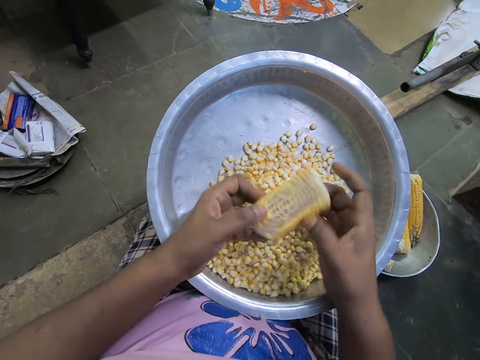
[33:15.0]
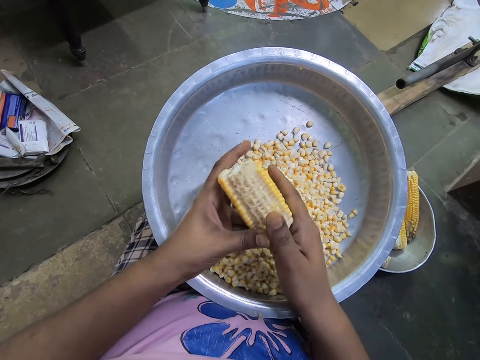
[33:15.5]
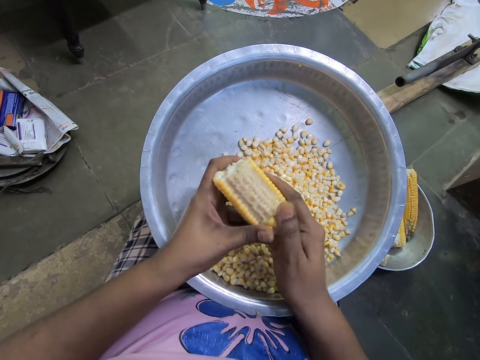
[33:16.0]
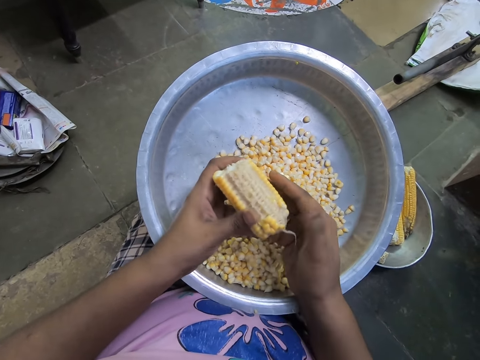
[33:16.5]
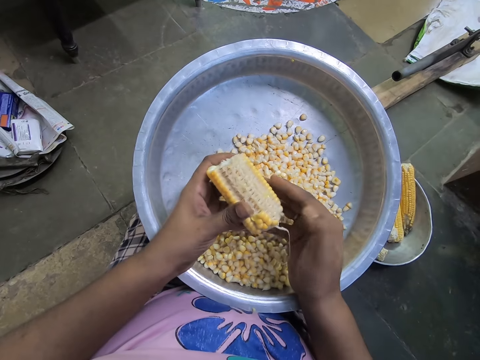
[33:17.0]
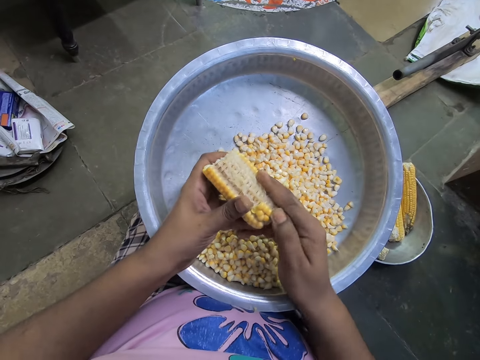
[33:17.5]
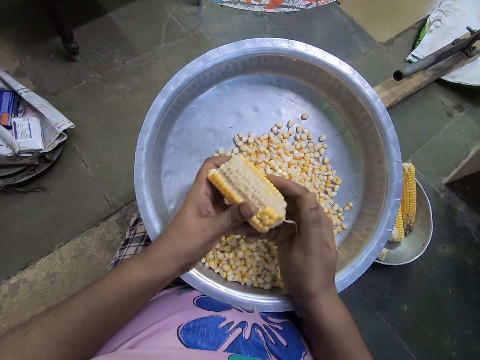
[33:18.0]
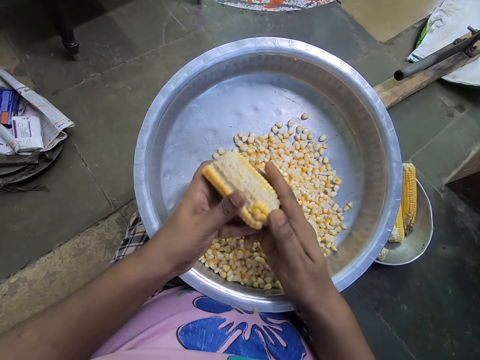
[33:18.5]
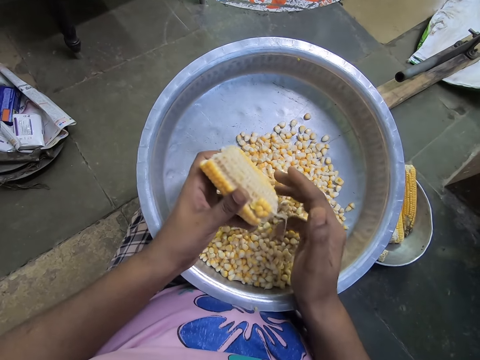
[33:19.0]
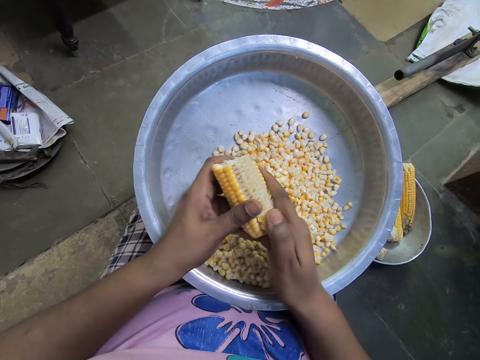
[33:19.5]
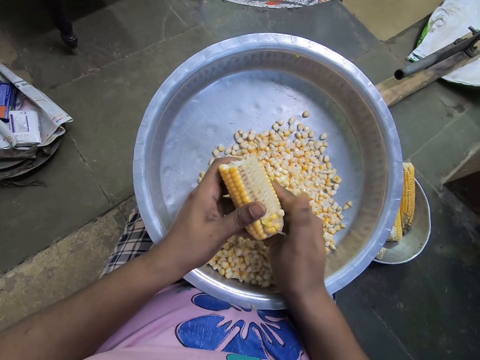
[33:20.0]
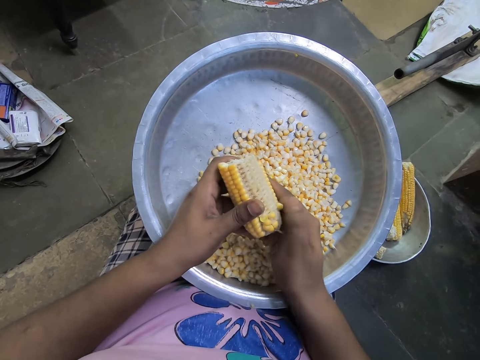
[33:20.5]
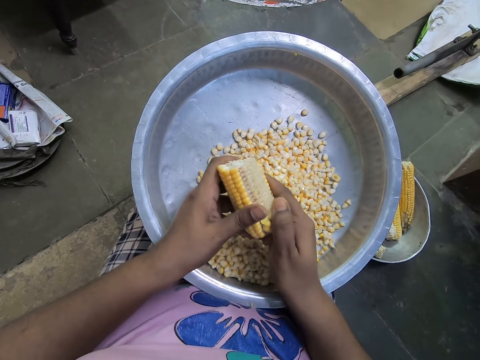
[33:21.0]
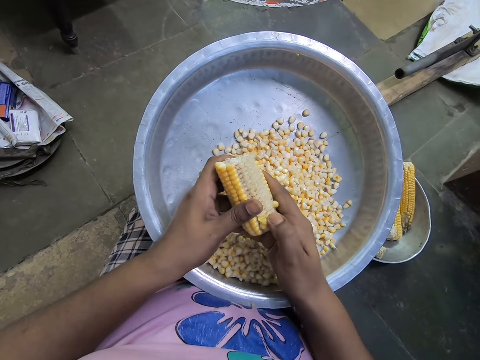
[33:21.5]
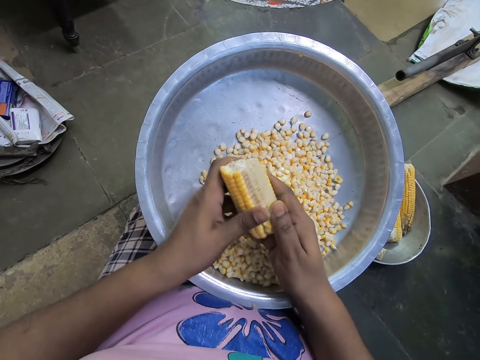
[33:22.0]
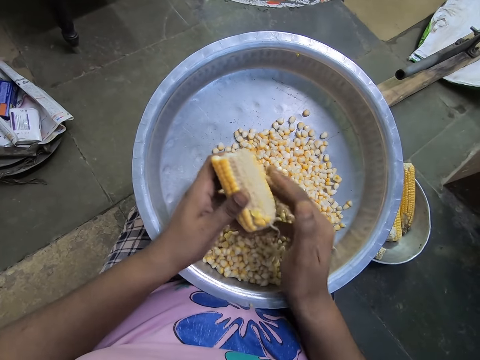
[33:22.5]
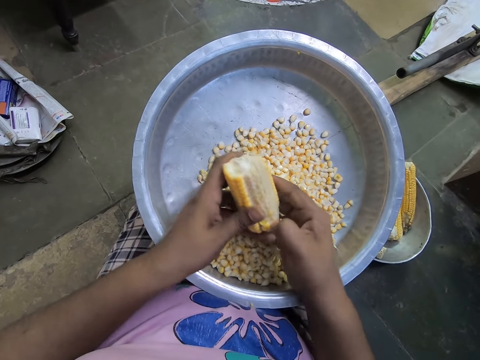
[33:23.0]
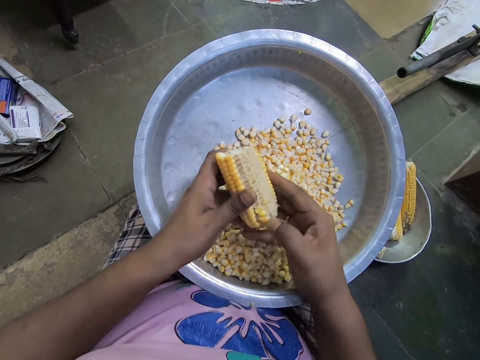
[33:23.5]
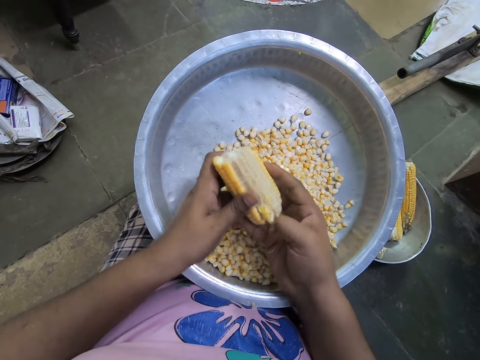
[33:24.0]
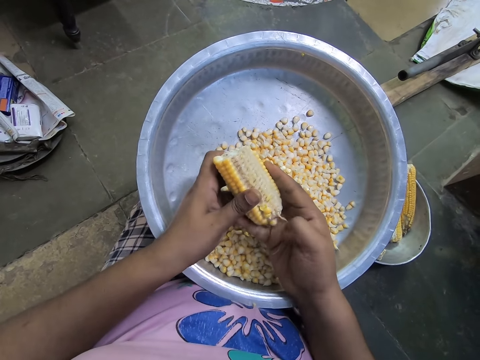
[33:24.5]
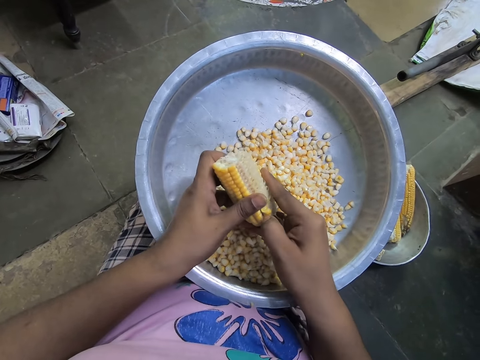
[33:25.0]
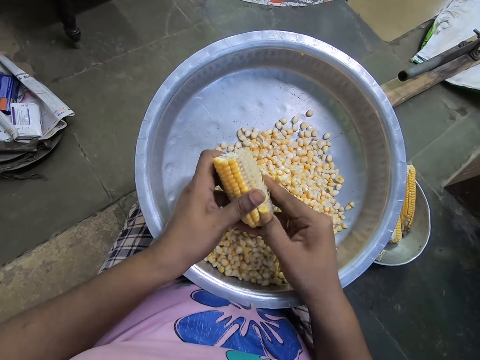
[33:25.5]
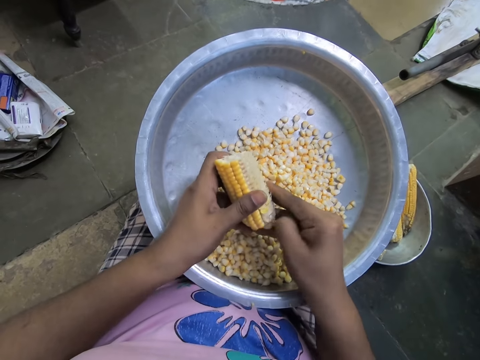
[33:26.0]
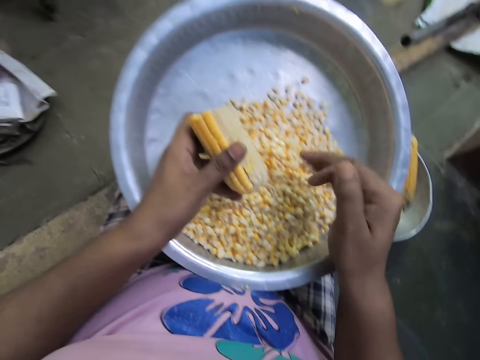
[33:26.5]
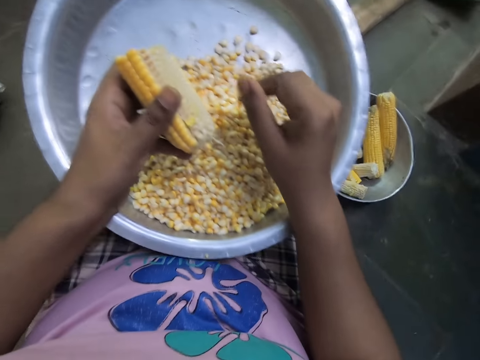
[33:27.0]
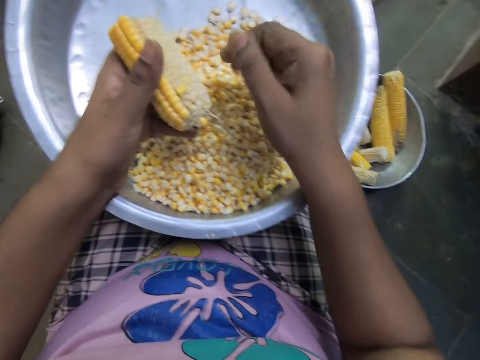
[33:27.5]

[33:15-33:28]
The camera wearer turns the corn cob in her left hand. She removes the kernels from the corn cob in her left hand with her right hand. She removes maize from the maize cob repeatedly.

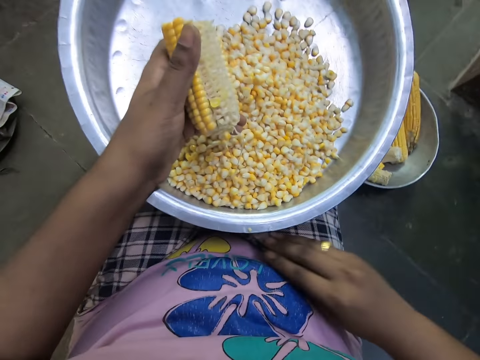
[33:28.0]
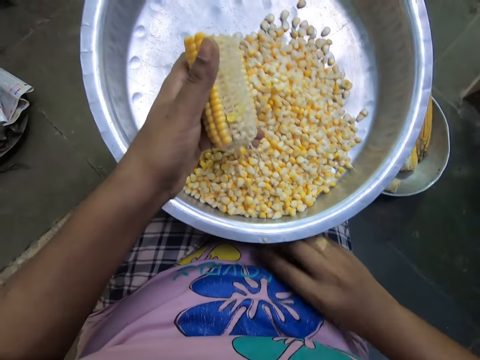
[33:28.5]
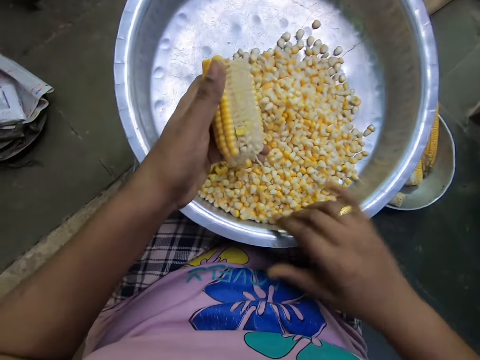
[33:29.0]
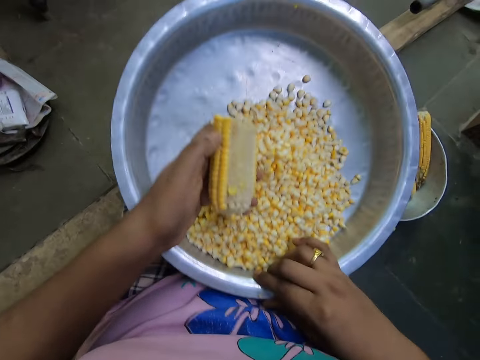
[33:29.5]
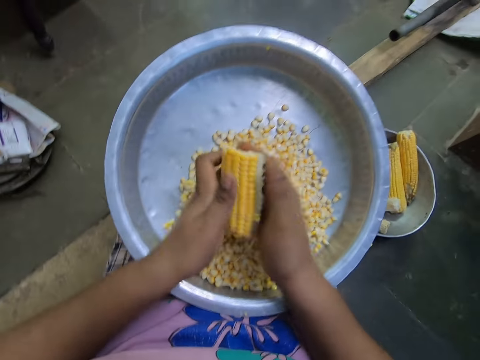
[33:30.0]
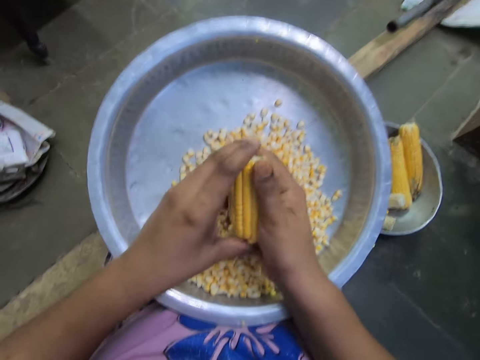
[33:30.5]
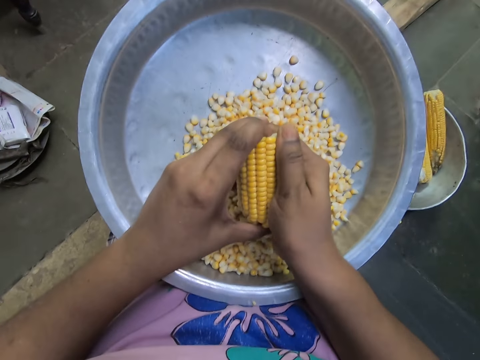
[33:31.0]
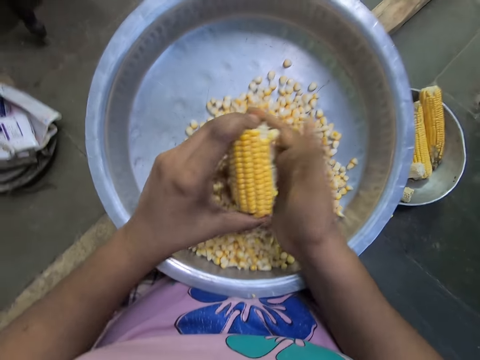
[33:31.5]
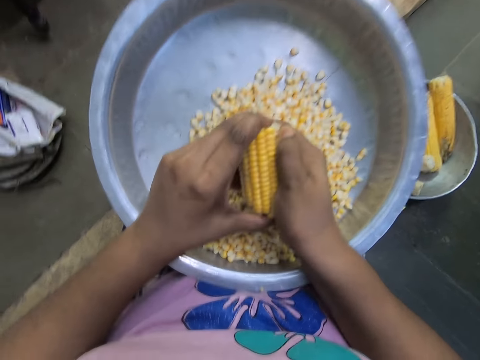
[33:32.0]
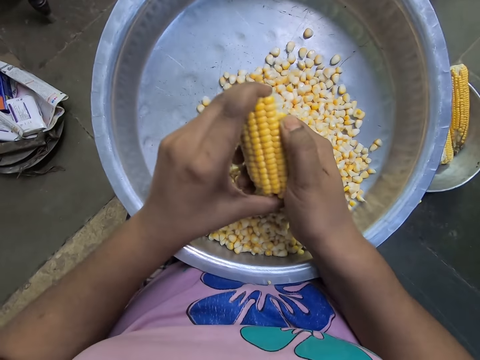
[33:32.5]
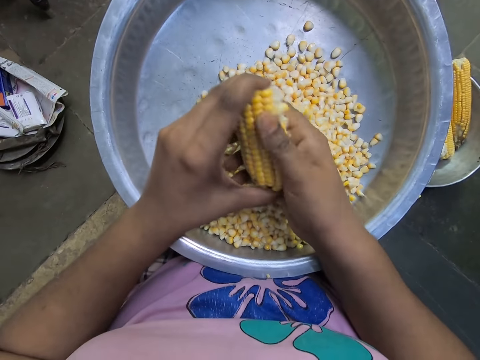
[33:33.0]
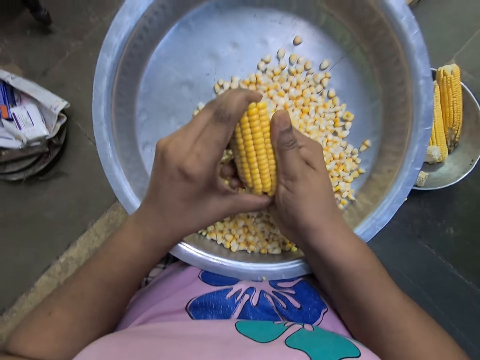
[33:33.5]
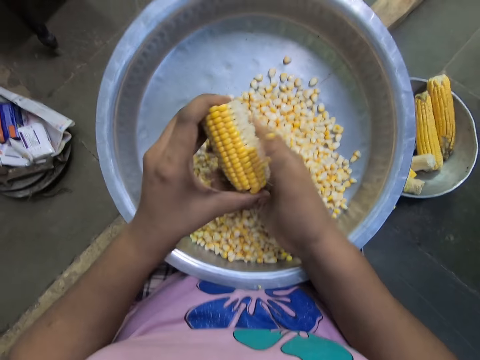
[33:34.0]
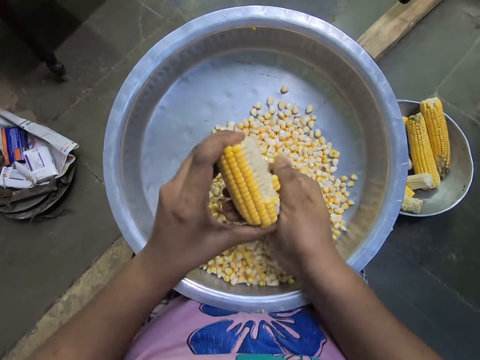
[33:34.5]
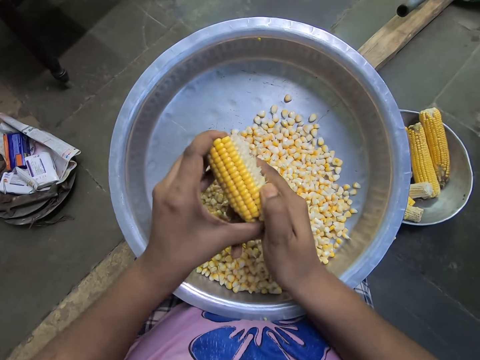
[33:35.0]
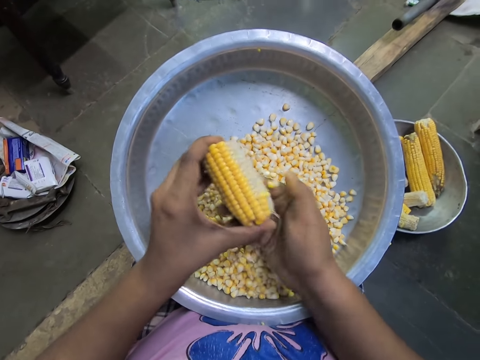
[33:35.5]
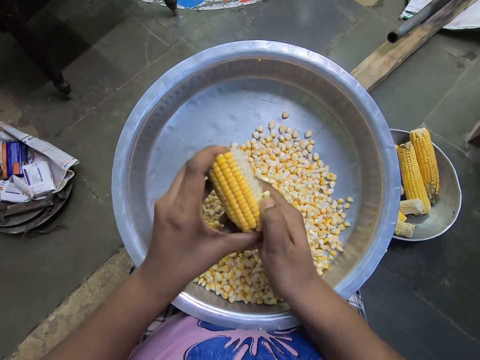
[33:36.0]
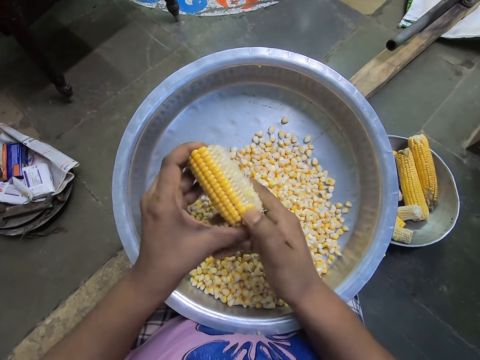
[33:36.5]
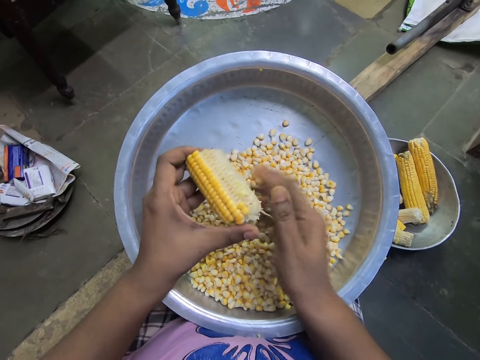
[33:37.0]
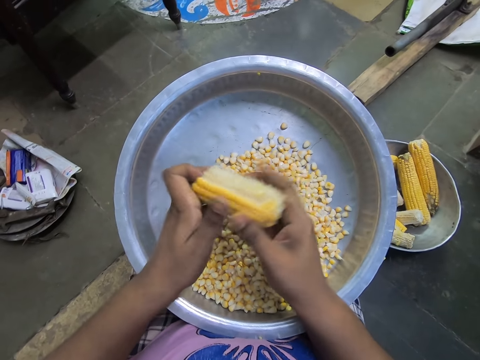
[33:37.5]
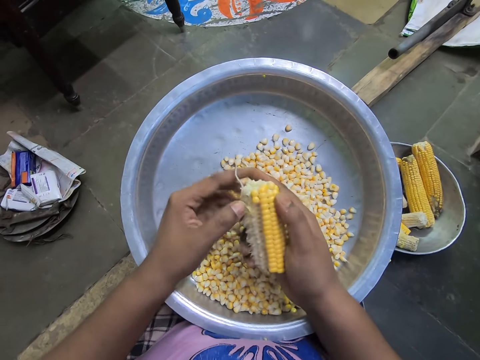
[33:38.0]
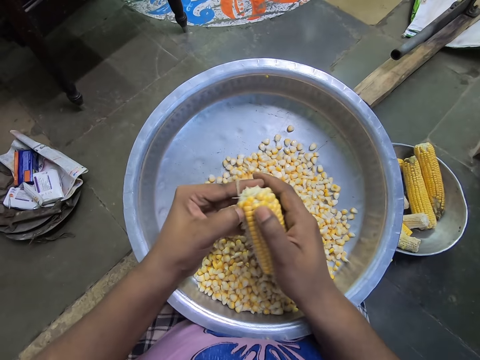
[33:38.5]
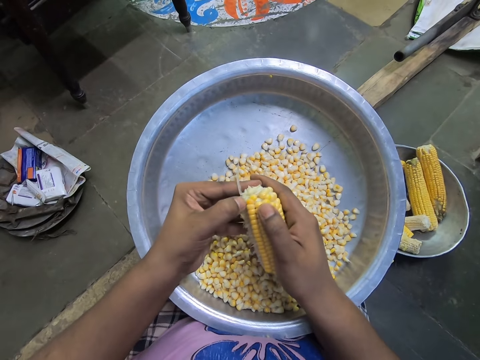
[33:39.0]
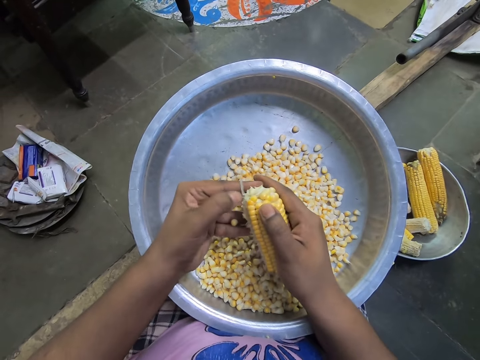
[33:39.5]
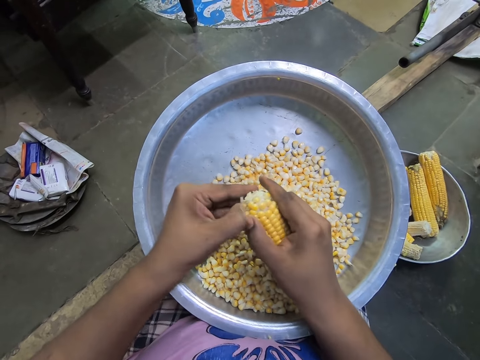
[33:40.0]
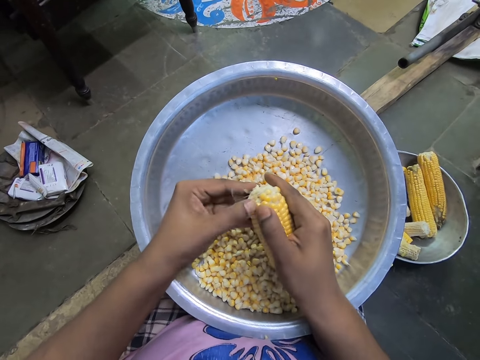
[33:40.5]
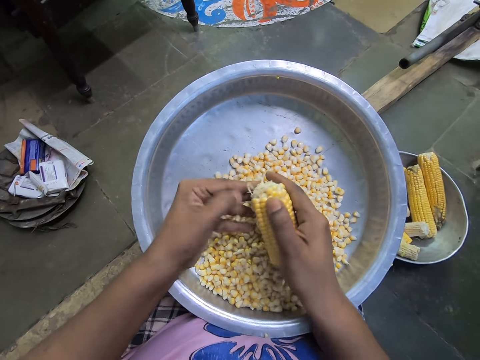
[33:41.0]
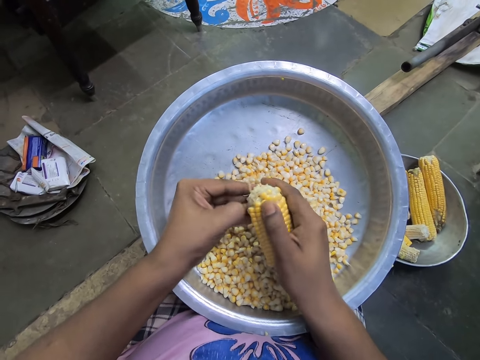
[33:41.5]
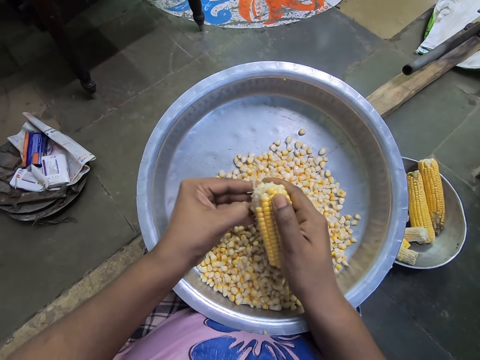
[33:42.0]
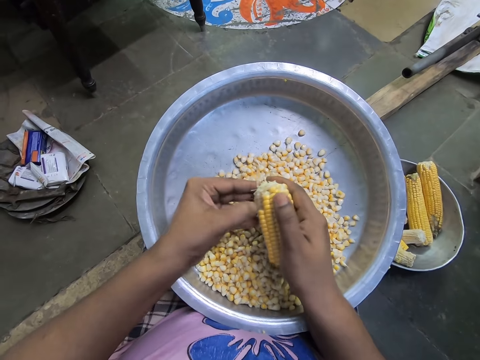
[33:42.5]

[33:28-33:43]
The camera wearer takes a corn kernel from her lap with her right hand. She throws the corn kernel in her right hand in a bowl on her lap. She moves the bowl on her lap with her right hand. She removes the kernels from the corn cob in her left hand with her right hand. She removes maize from the maize cob repeatedly. She passes the corn cob from her left hand to her right hand. She removes the kernels from the corn cob in her right hand with her left hand. She removes maize from the maize cob.
